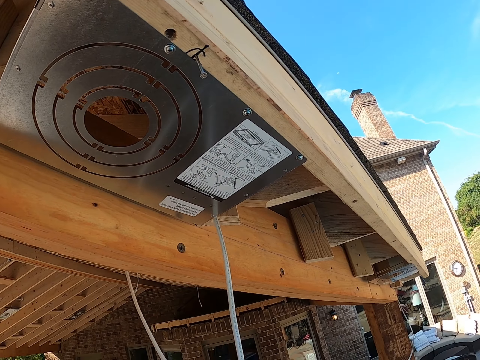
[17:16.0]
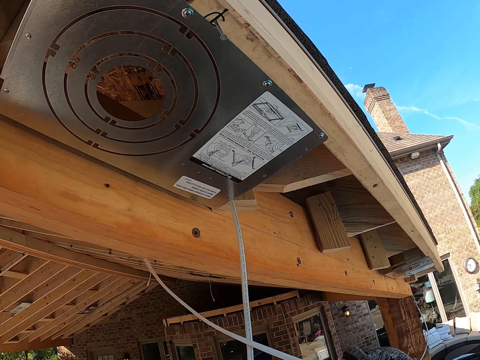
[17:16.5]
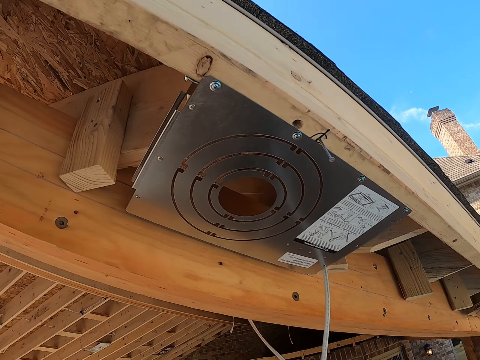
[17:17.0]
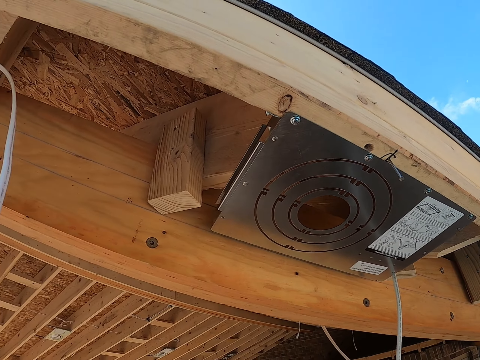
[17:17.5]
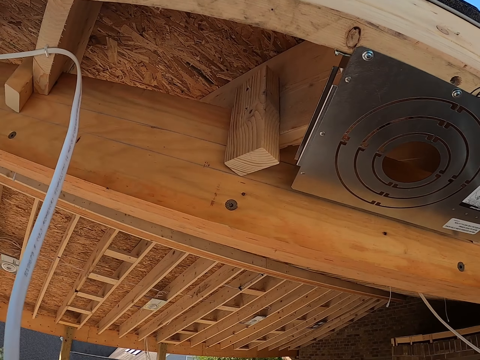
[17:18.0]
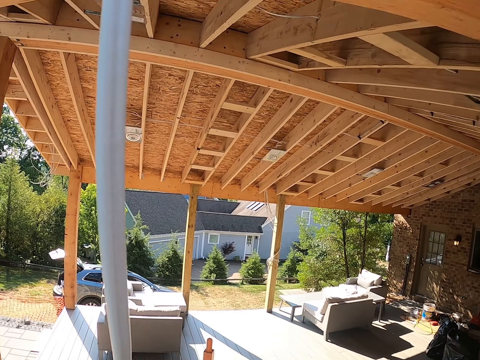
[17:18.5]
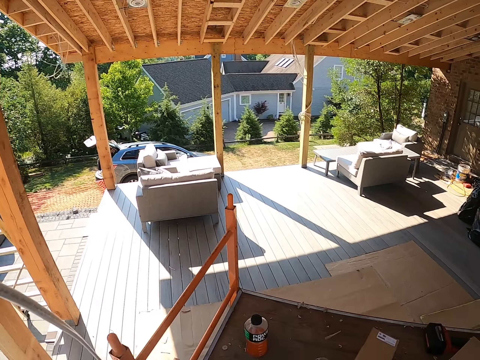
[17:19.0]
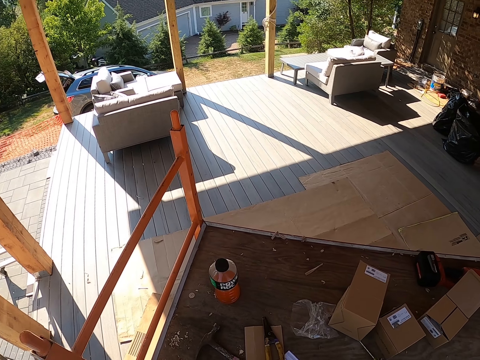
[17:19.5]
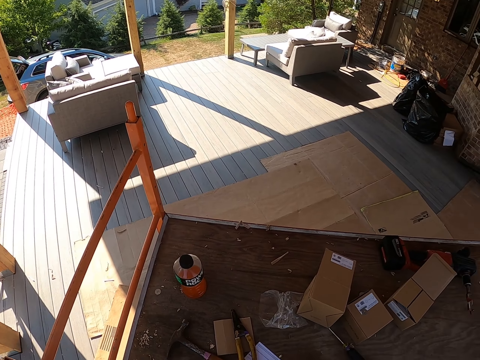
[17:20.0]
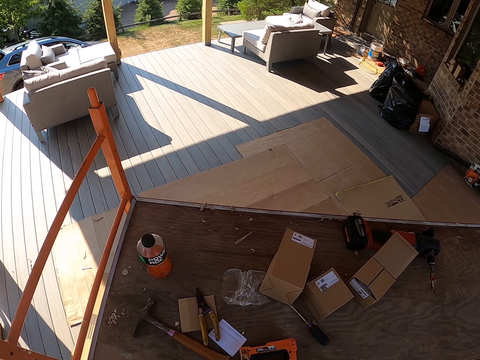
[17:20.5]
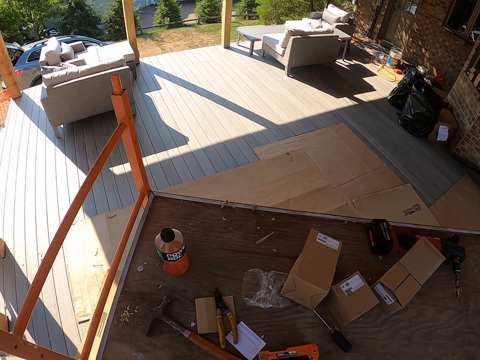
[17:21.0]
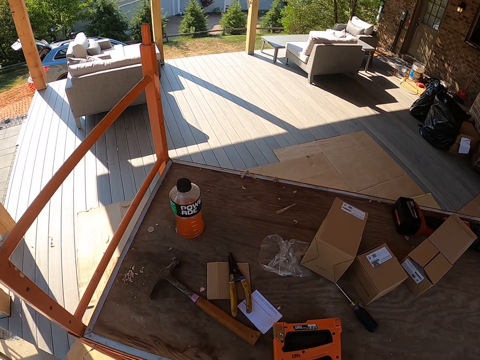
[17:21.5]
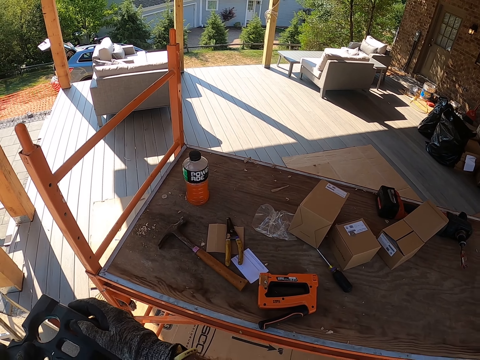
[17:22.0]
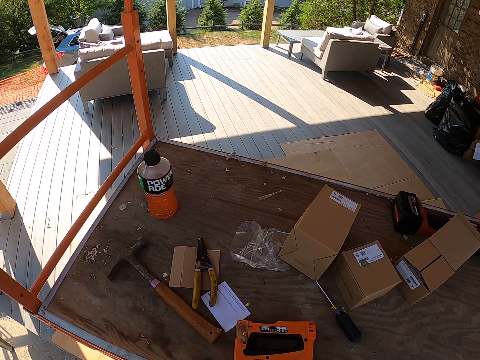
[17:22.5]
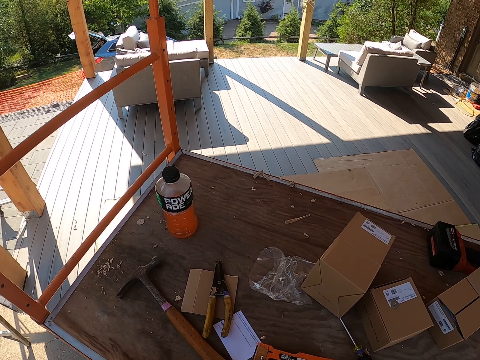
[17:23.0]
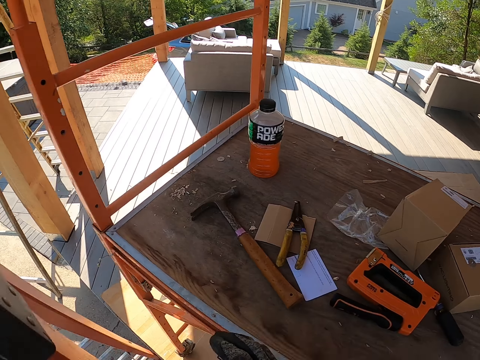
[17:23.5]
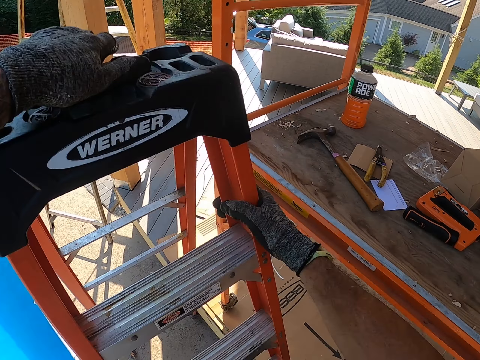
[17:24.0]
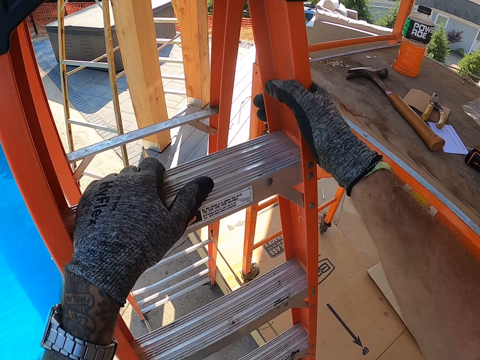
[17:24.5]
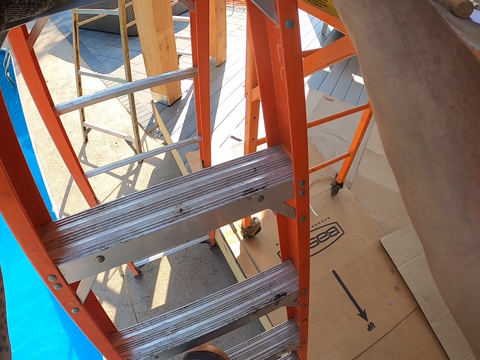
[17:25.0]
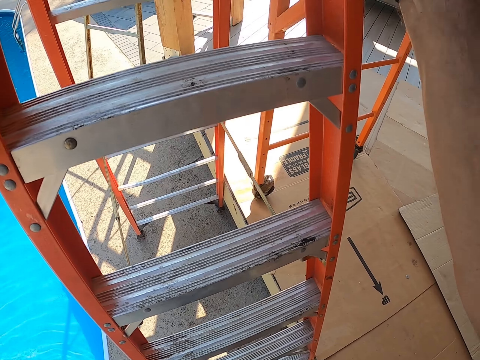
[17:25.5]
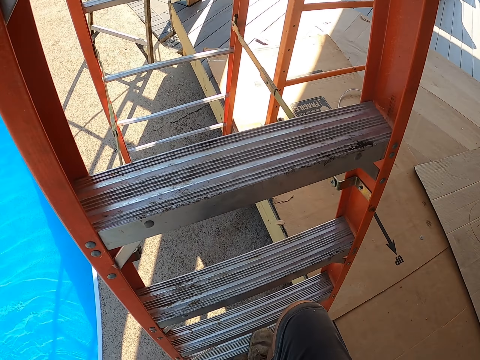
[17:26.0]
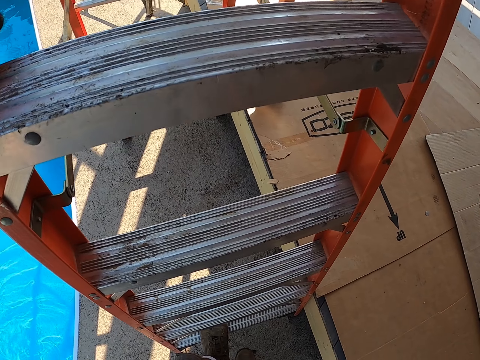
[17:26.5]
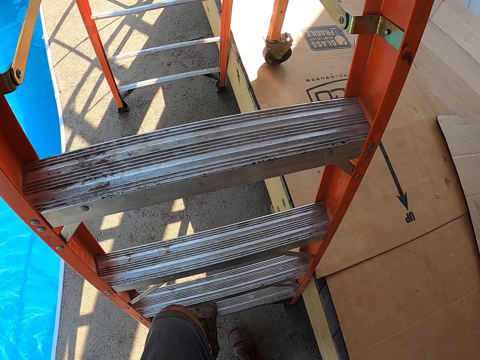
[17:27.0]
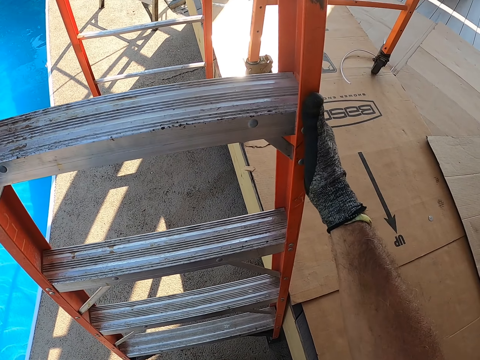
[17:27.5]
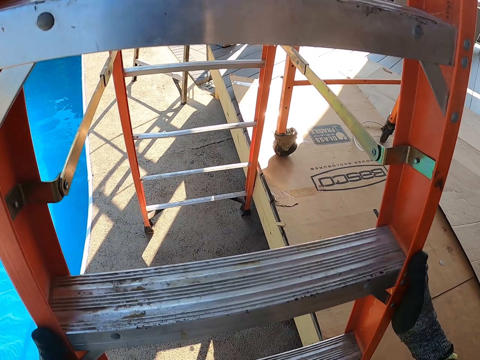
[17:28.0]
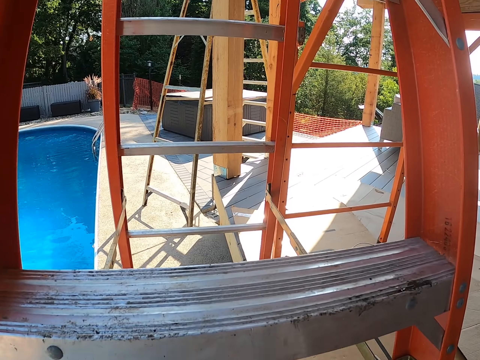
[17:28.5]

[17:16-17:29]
The camera wearer looks around. They push the nail gun aside. They climb down the ladder.

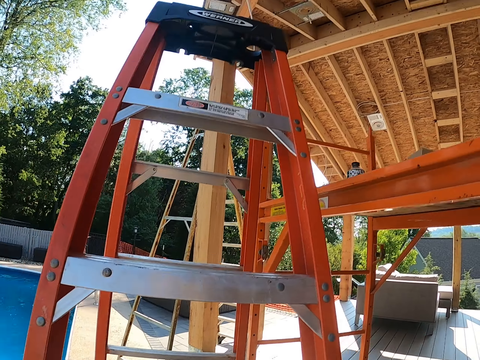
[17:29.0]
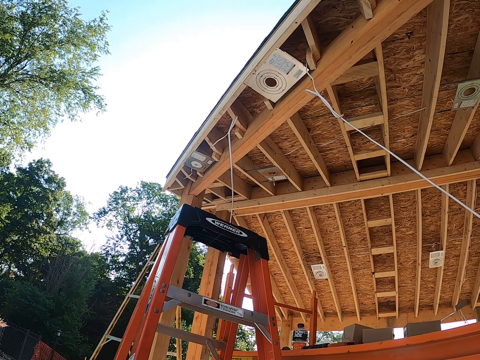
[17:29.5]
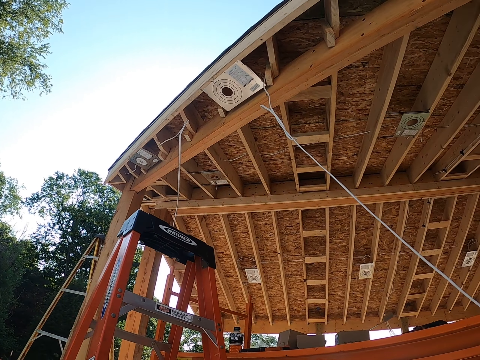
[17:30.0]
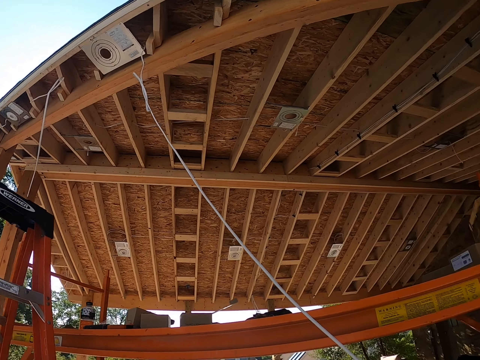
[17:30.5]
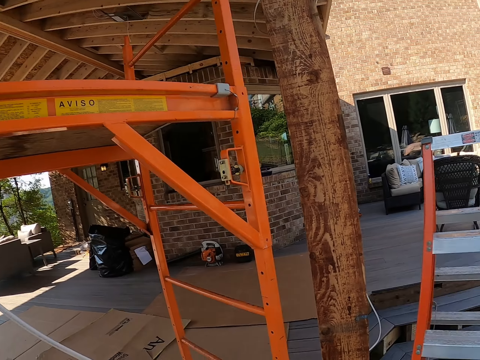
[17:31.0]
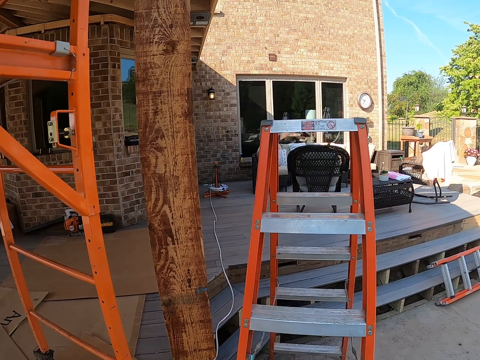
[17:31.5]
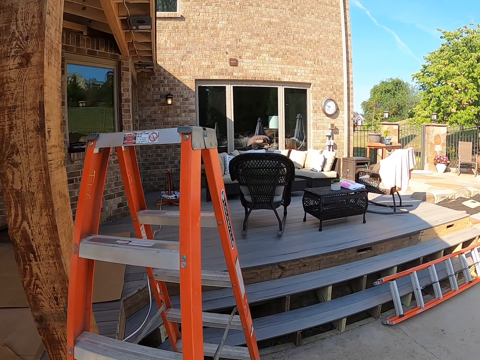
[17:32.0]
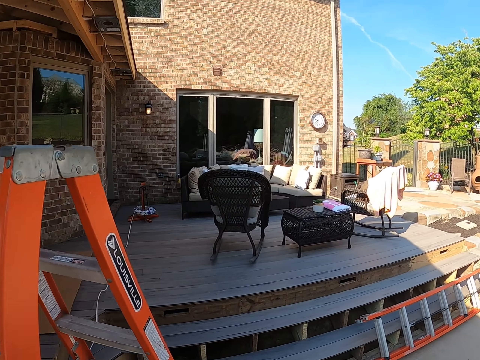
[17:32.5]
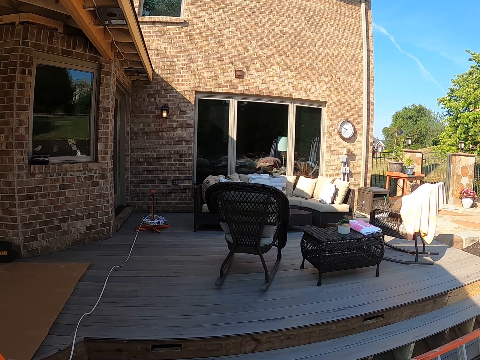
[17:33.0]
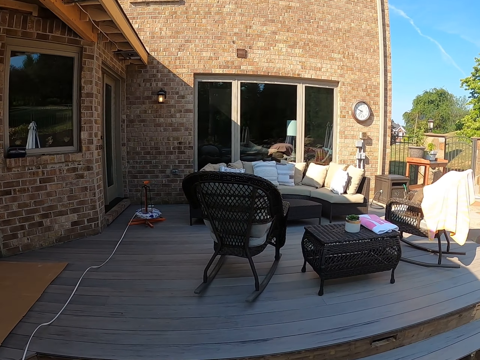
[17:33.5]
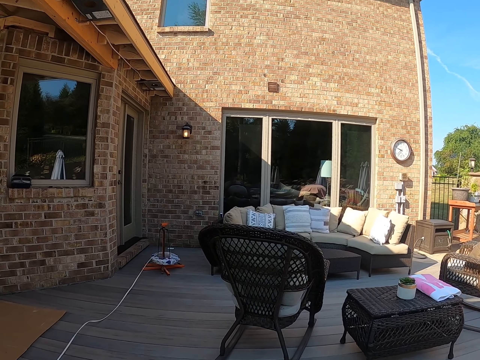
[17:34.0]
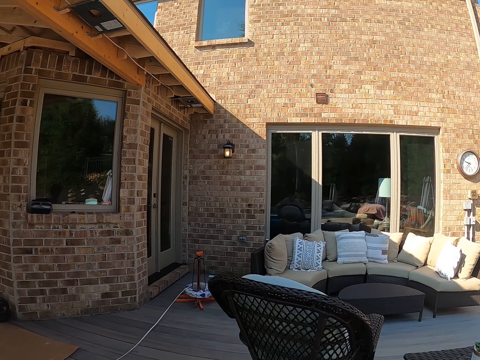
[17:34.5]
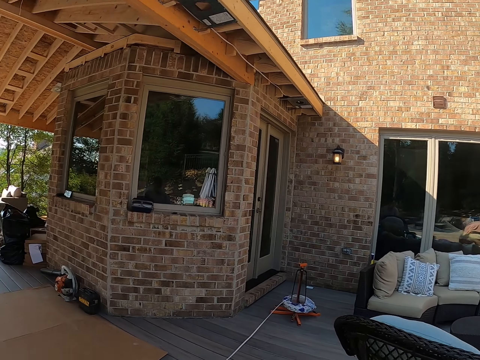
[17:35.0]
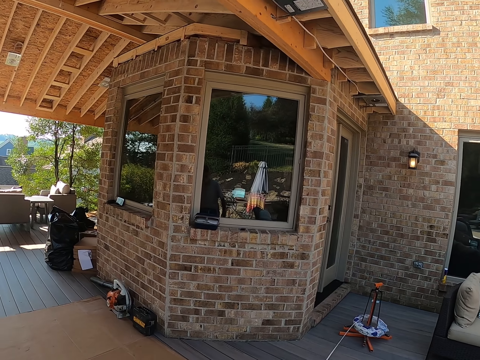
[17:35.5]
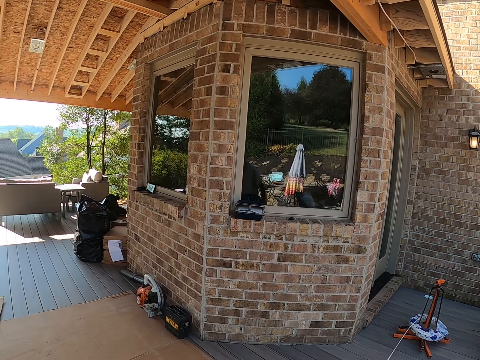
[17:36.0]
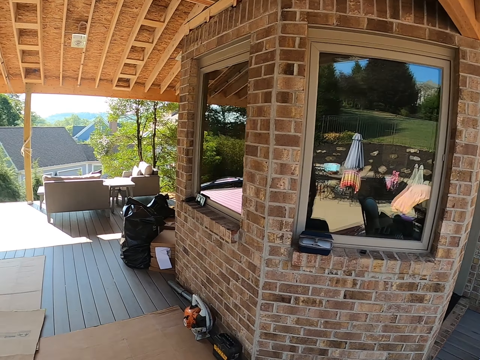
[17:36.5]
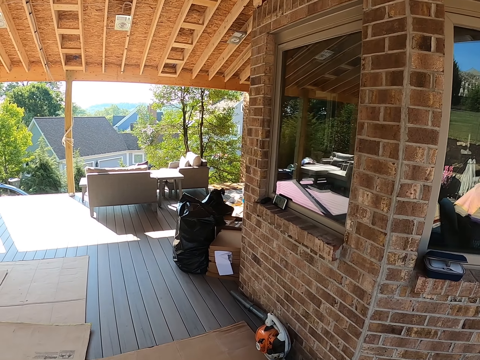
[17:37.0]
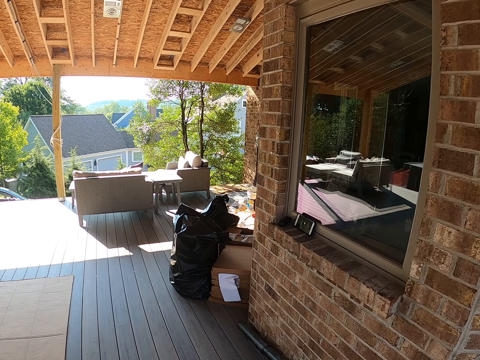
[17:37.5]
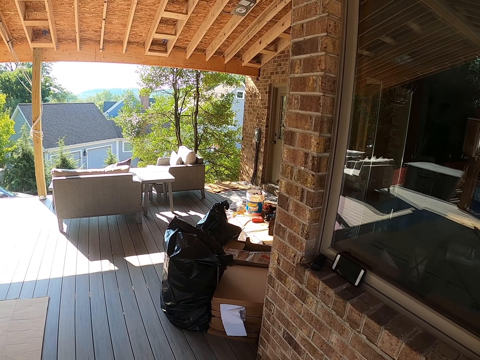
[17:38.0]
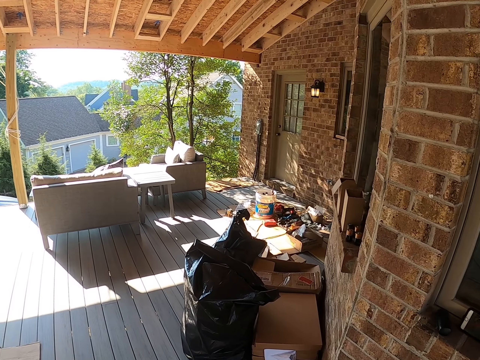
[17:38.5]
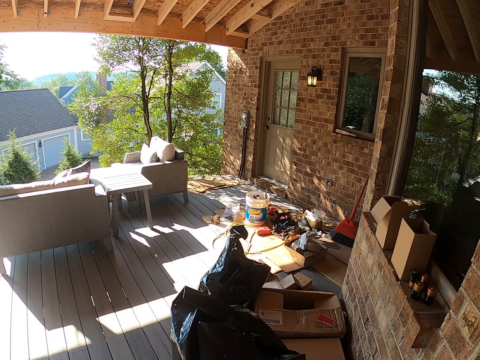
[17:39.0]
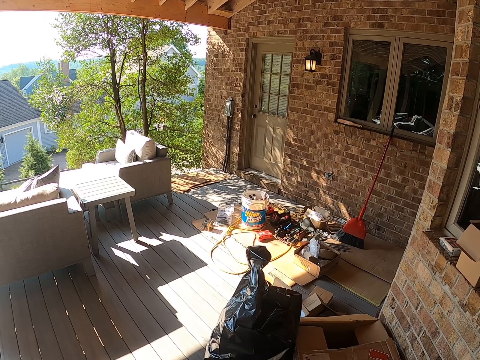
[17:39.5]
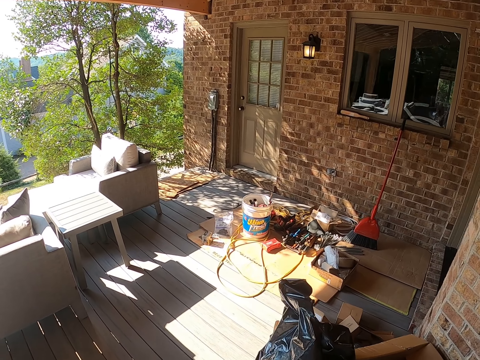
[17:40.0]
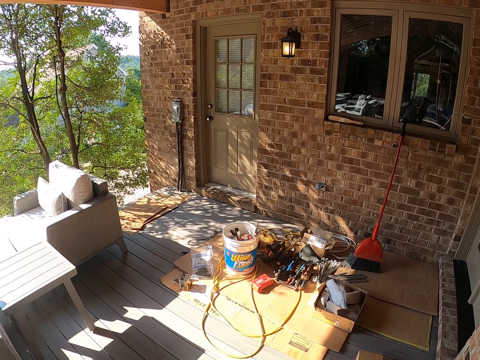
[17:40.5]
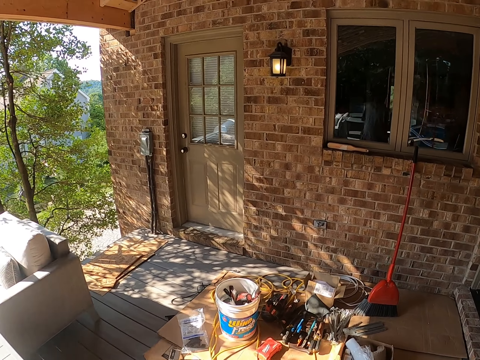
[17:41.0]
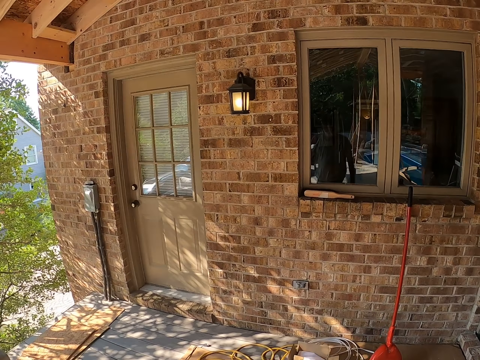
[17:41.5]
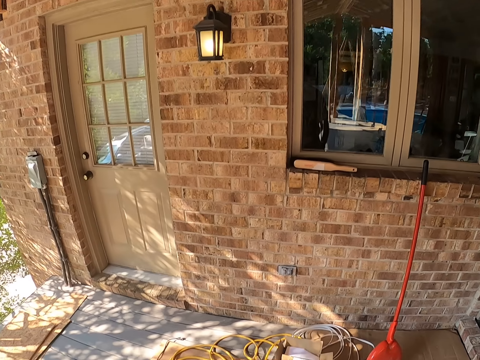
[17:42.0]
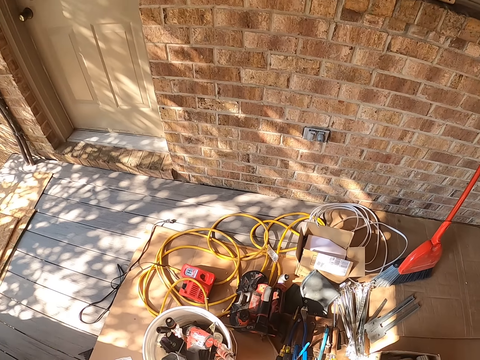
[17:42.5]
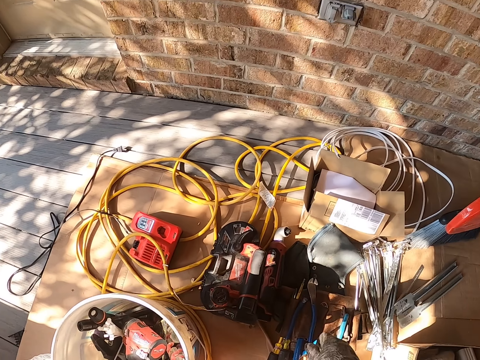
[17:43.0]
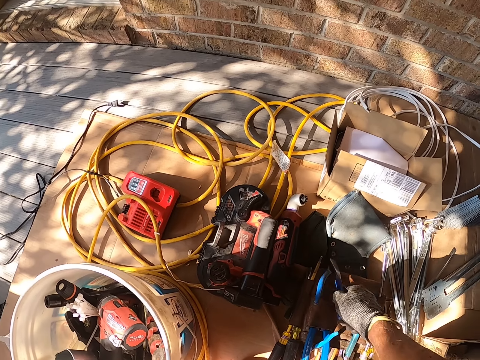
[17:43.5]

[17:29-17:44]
The camera wearer walks around. They look around the compound.
